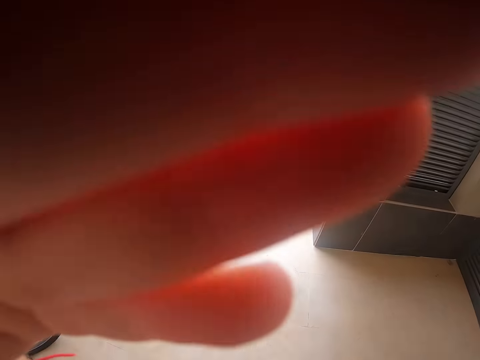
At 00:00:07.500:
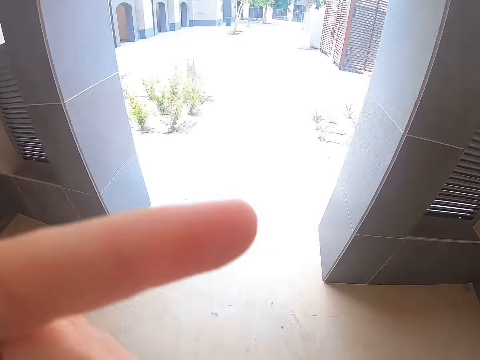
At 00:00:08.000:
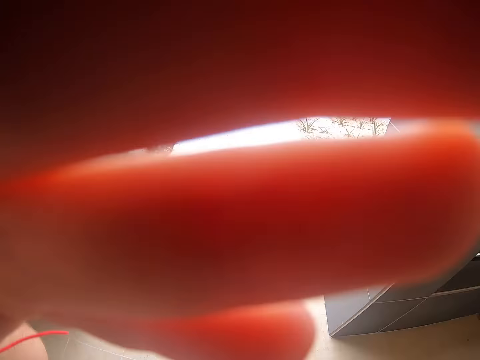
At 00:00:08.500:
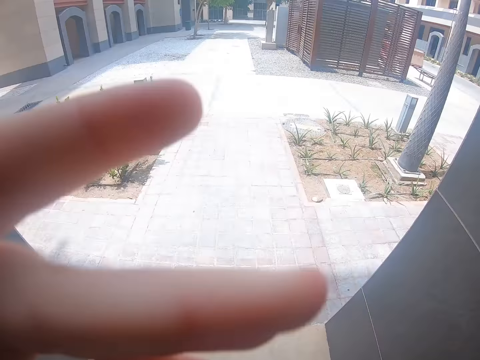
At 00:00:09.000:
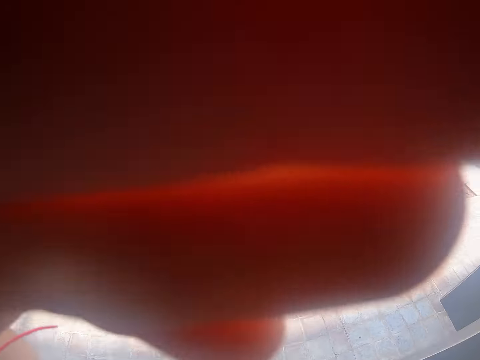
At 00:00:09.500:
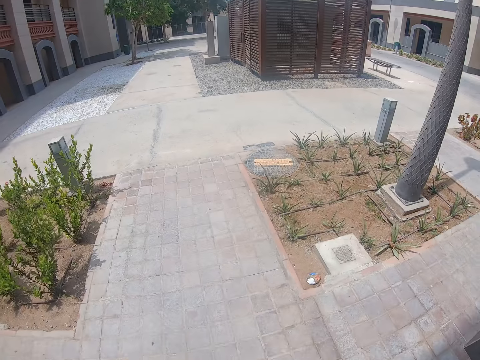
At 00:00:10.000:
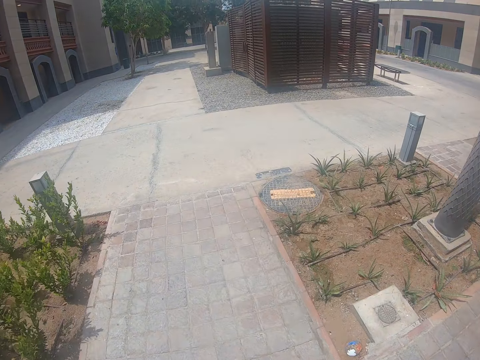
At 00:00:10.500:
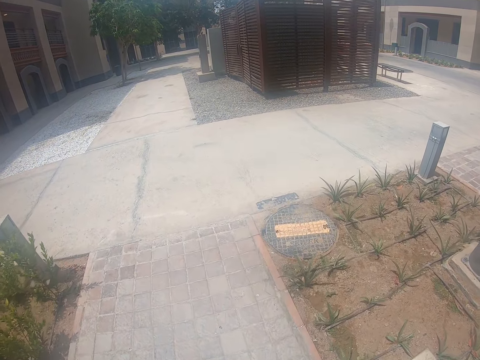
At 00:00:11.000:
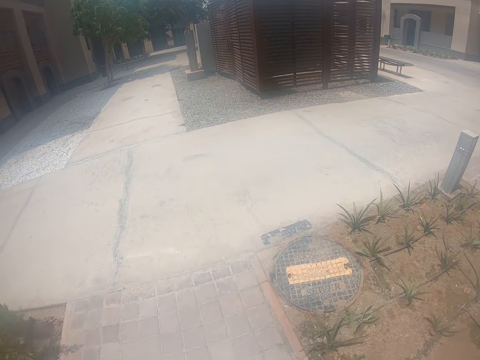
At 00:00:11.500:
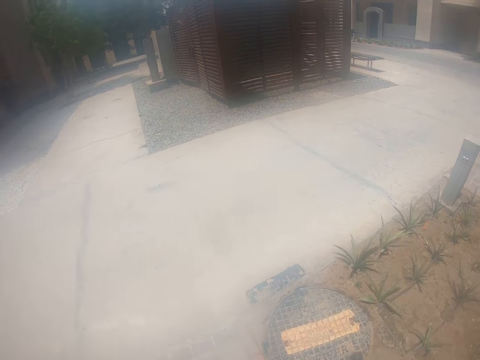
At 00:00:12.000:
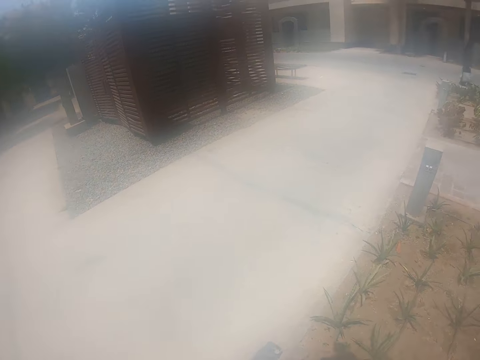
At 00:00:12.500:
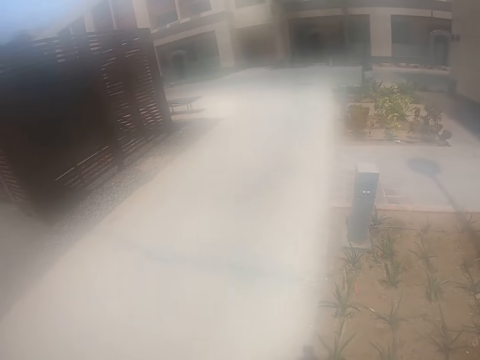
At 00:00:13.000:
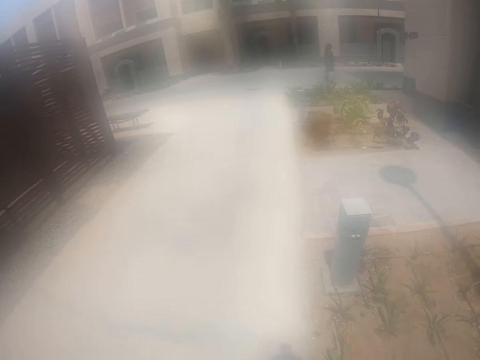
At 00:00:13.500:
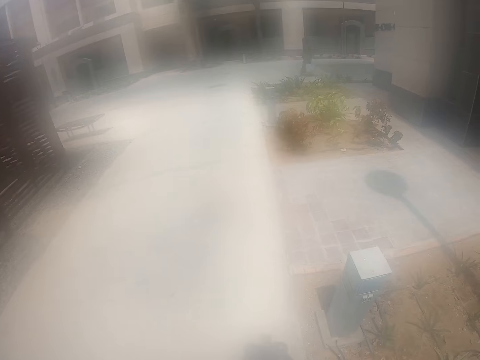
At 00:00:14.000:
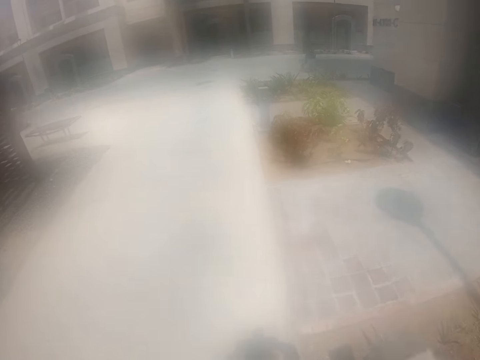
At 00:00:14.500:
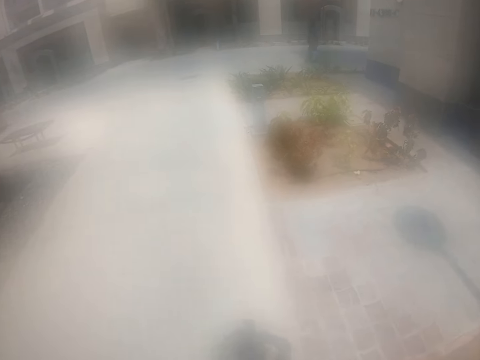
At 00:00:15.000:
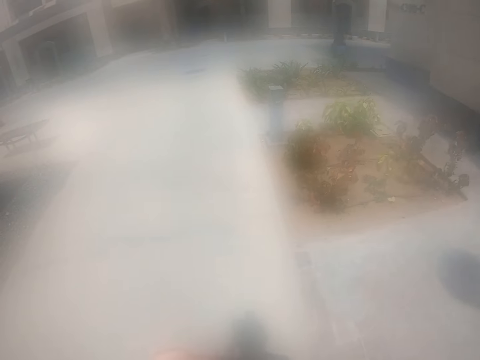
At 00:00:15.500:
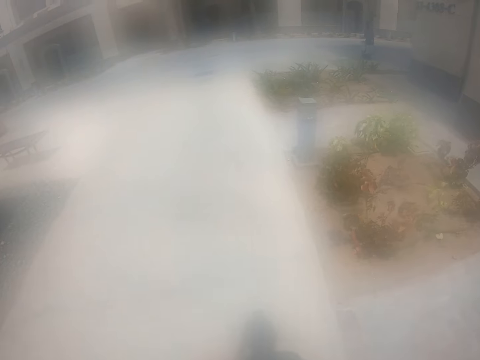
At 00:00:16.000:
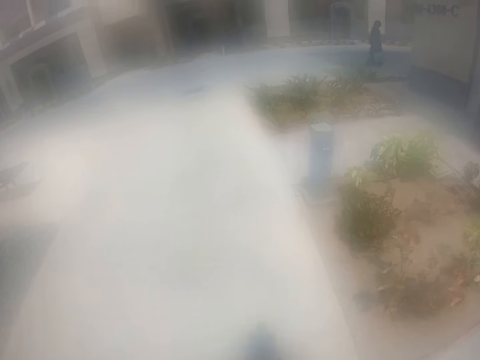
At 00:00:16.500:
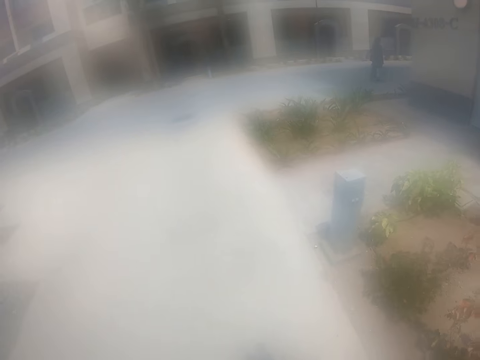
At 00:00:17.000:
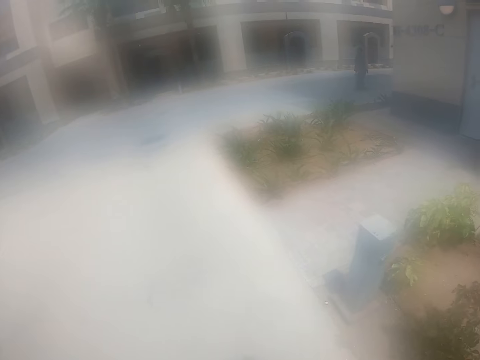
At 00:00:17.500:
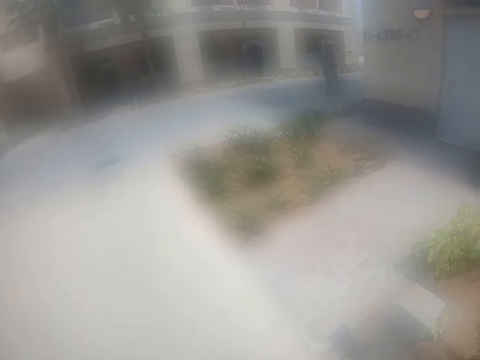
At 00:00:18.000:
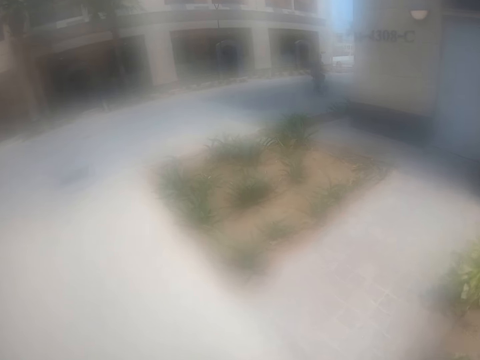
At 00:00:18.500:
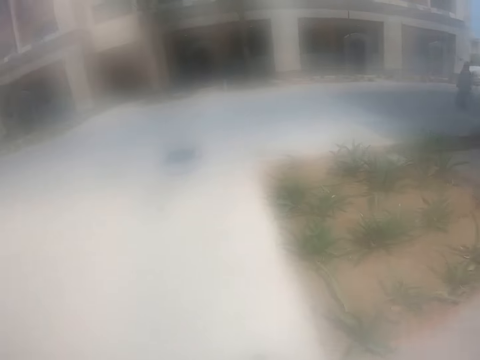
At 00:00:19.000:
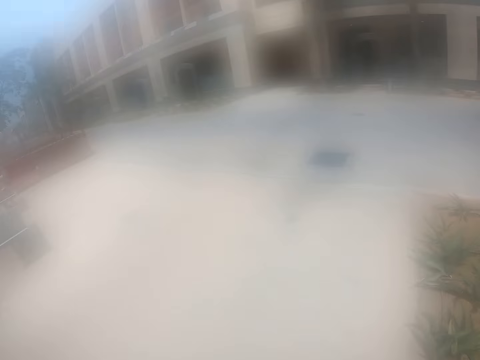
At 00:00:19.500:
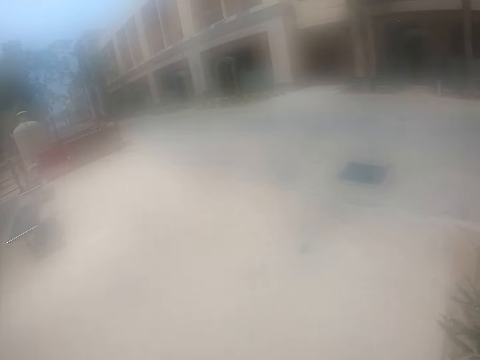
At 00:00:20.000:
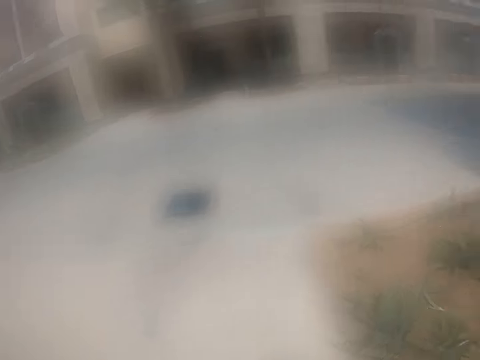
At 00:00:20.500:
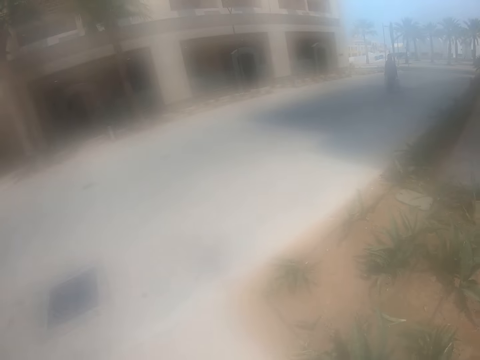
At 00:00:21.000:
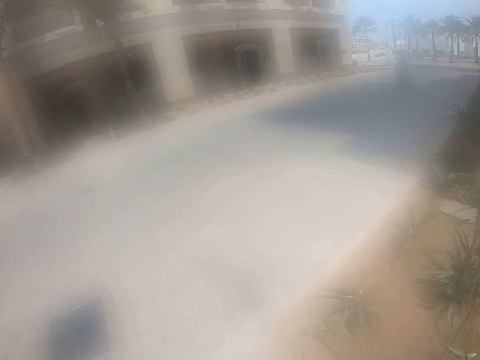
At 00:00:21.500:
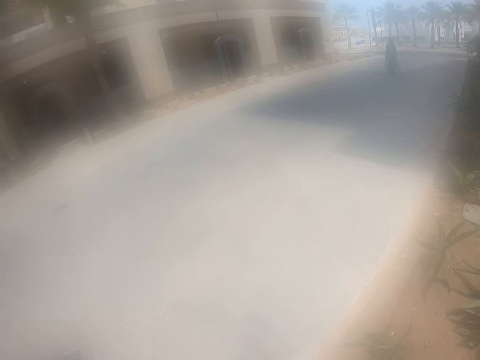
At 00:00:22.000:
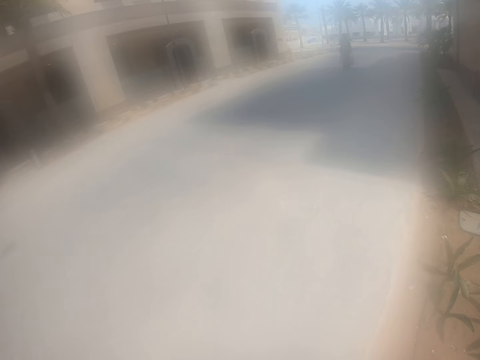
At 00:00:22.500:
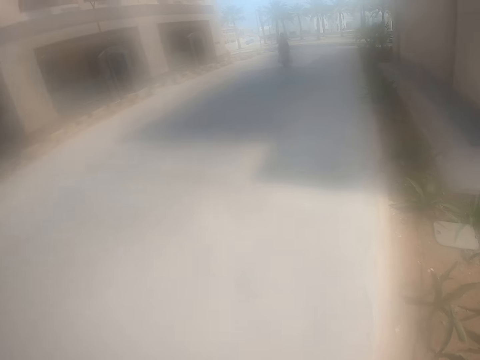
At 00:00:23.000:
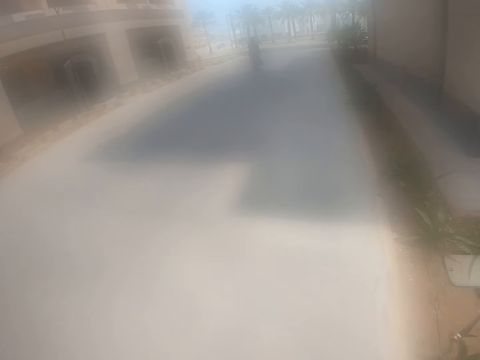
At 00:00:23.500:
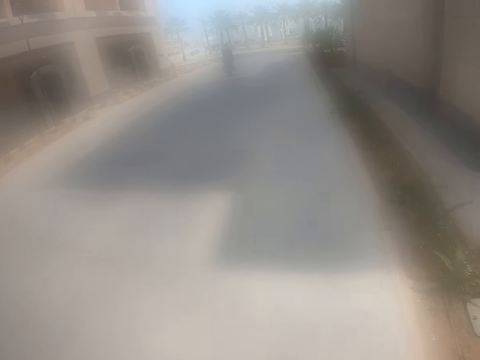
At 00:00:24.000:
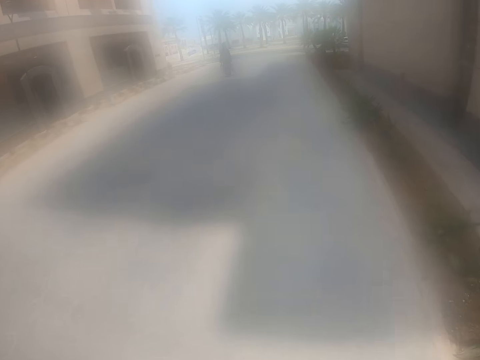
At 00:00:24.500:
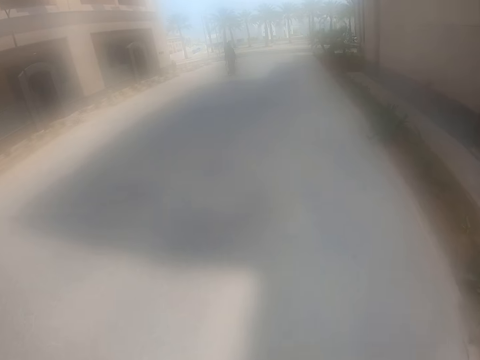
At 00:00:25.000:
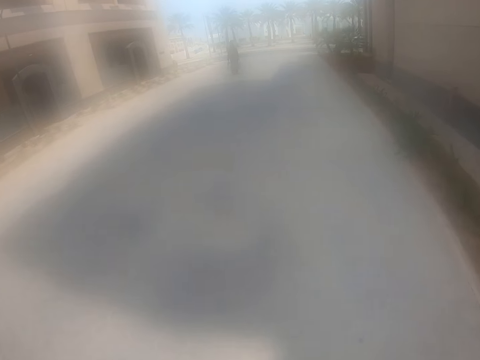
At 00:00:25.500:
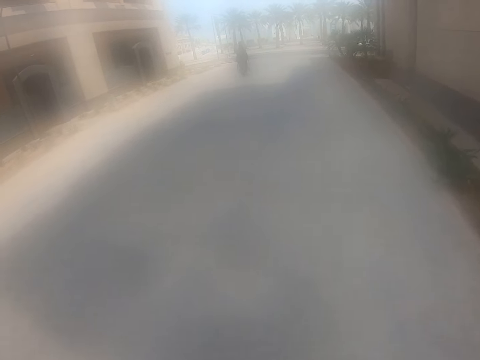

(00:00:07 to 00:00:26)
The camera wearer wipes the head camera. They go outside. They walk on the walkway. A woman walks on the road. The camera wearer looks around. They walk on the road.

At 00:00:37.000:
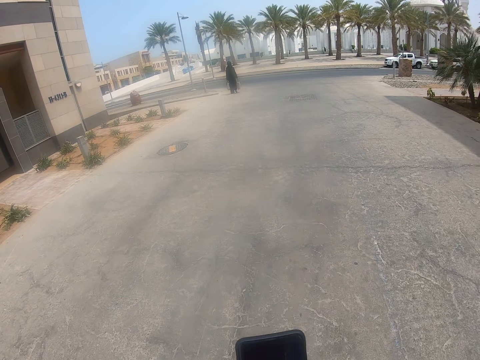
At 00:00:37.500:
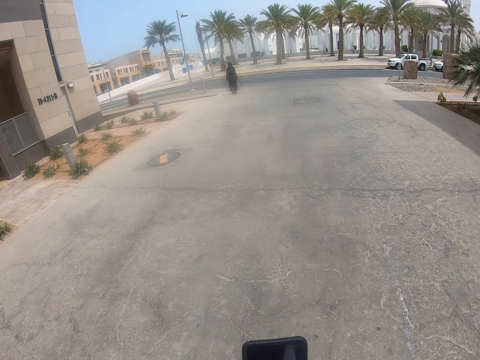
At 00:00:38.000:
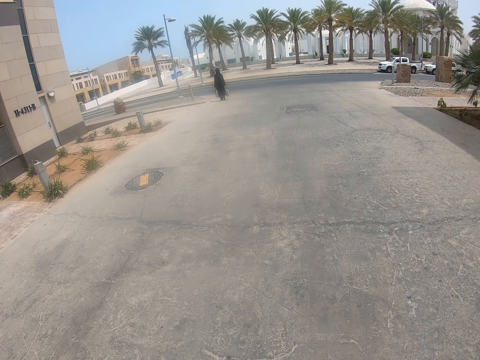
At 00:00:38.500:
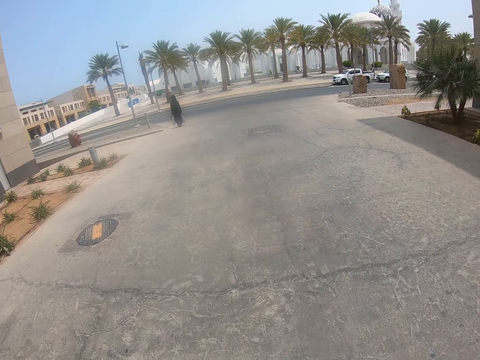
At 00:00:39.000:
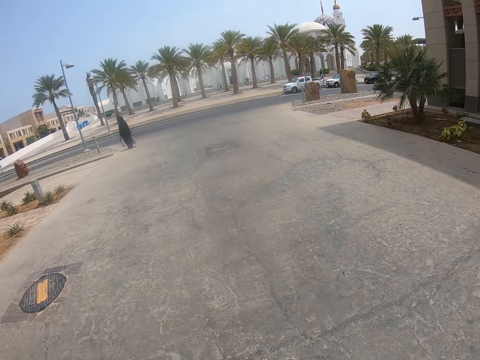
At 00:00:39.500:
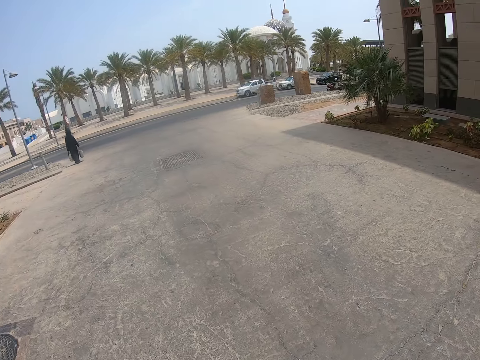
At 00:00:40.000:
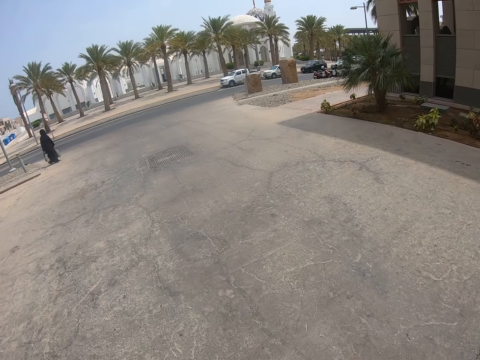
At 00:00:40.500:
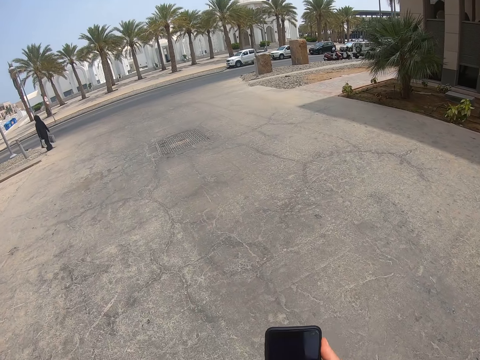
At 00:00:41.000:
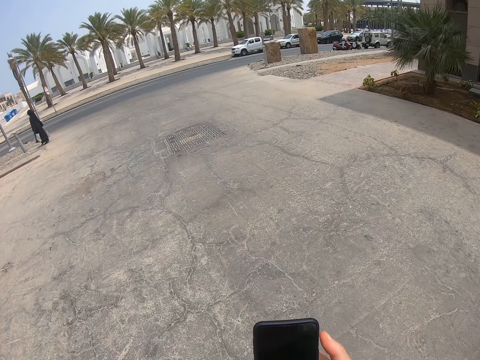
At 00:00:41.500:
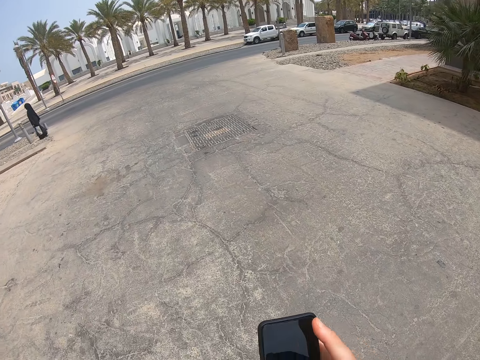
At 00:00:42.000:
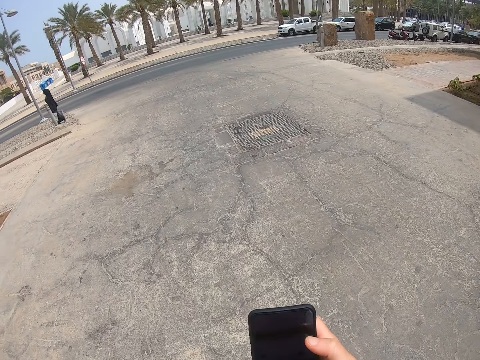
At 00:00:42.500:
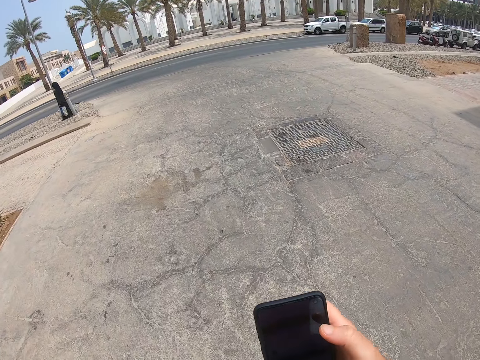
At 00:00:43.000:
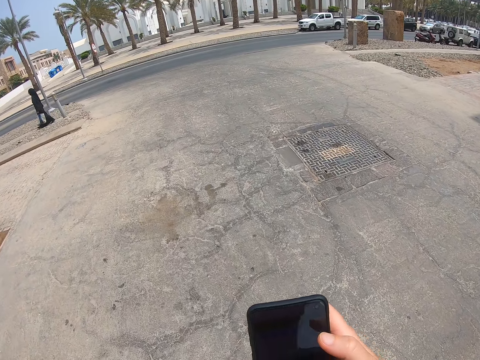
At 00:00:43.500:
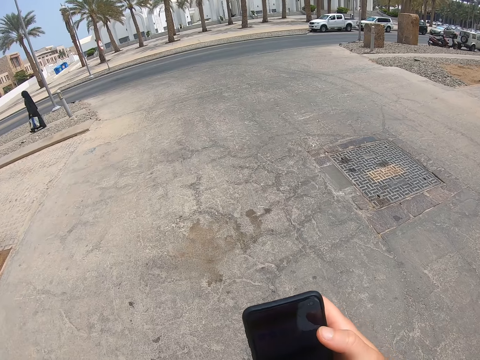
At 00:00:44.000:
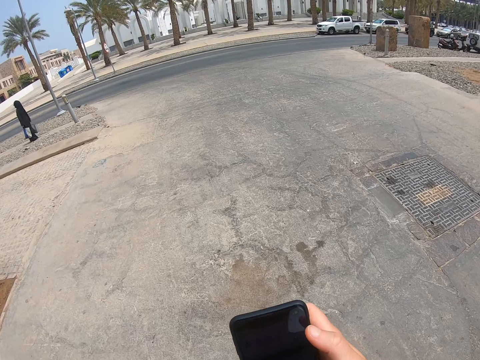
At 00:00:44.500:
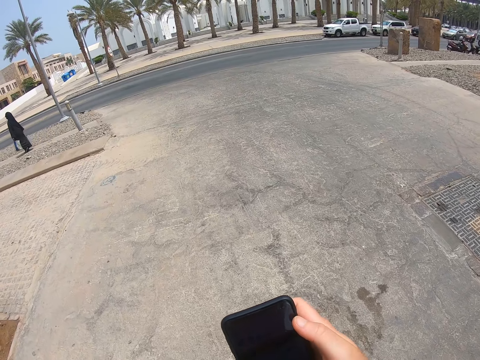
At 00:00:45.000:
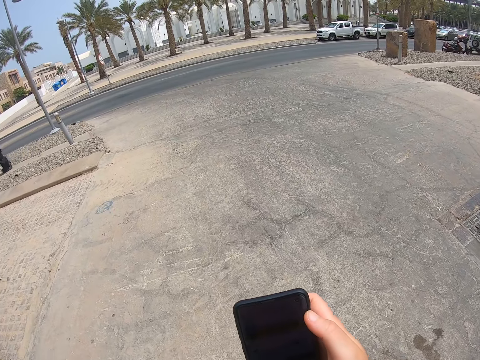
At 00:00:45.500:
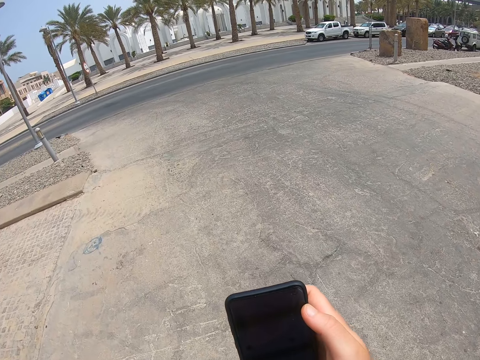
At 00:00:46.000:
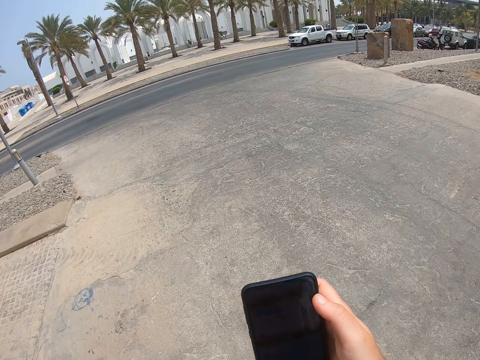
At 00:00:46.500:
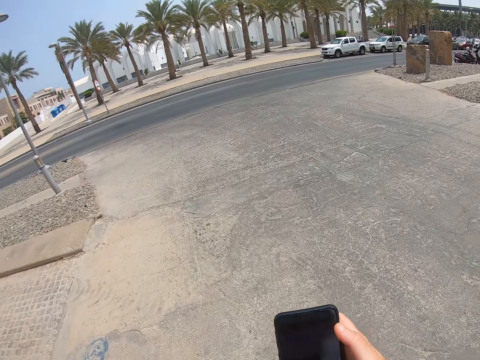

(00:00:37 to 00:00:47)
The camera wearer holds the phone up. They walk on the road. They swipe on the phone's screen.
